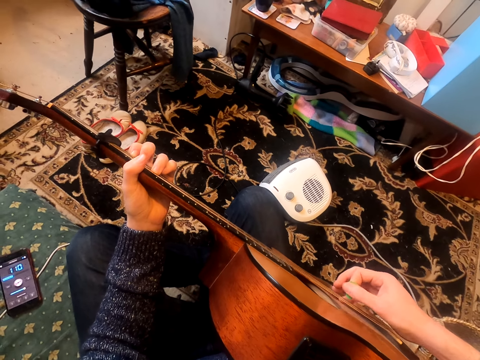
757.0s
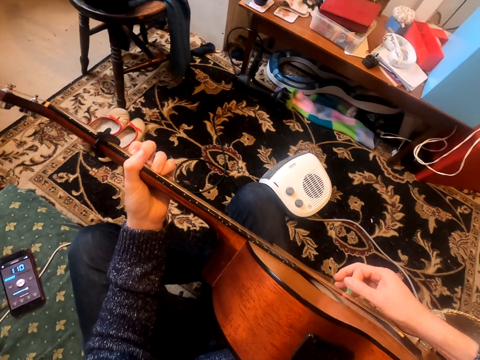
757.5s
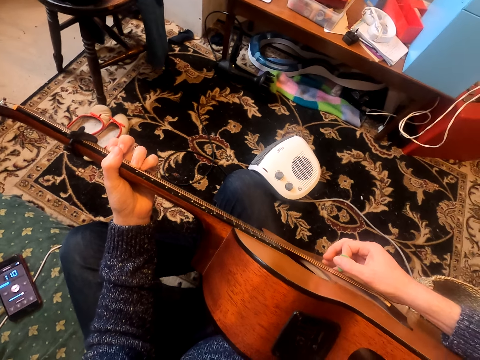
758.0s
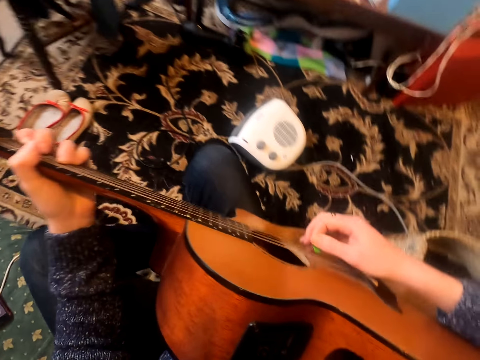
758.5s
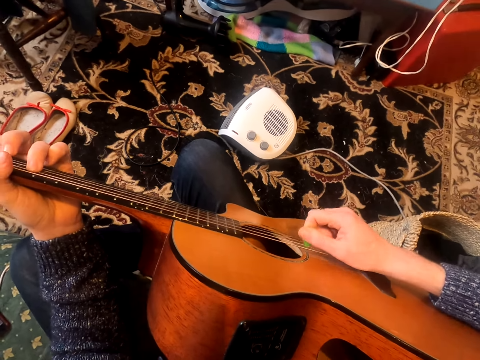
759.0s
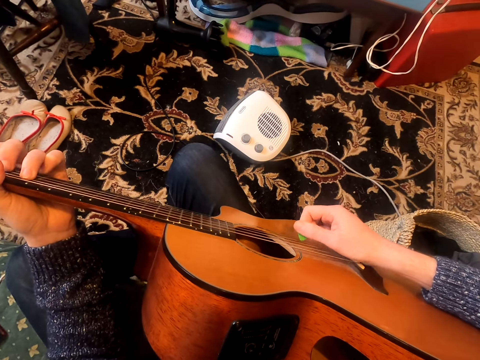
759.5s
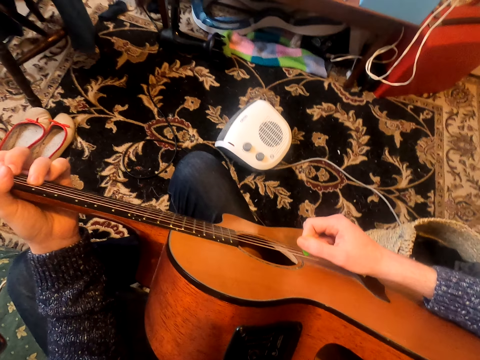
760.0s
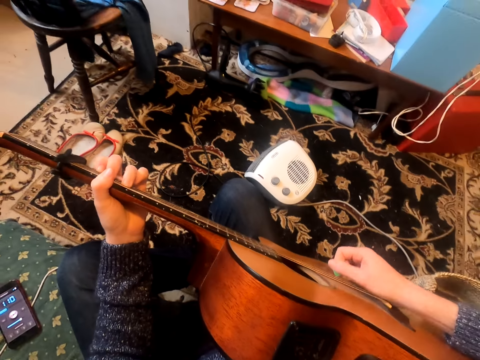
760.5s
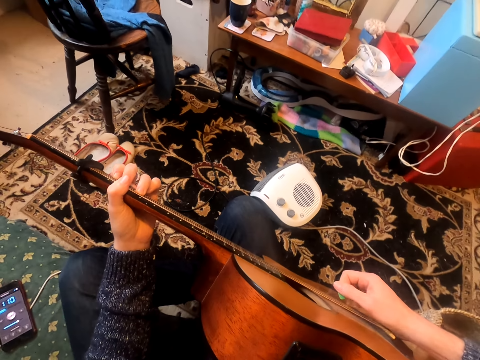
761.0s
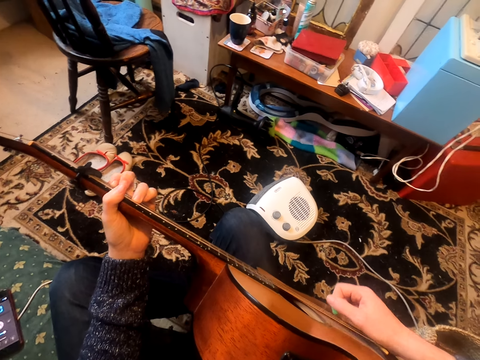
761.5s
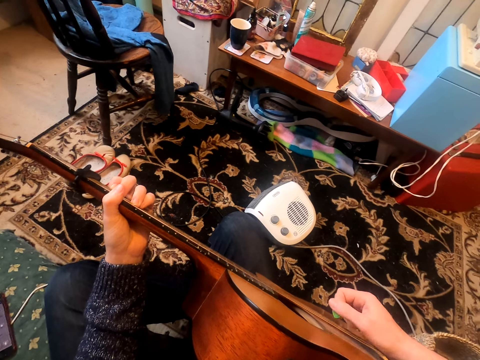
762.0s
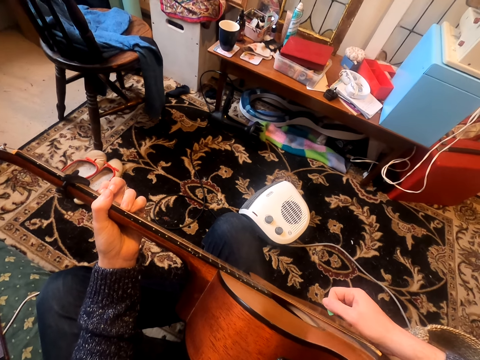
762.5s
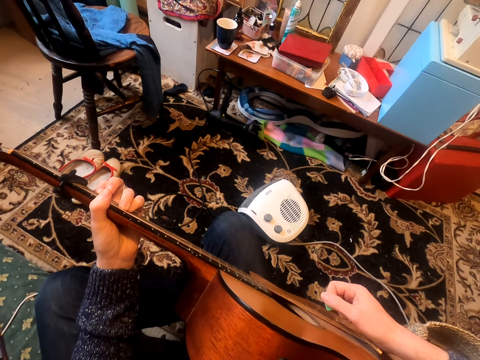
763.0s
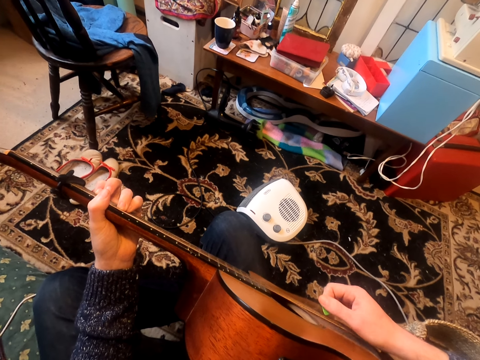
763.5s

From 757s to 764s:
The camera wearer moves his head.

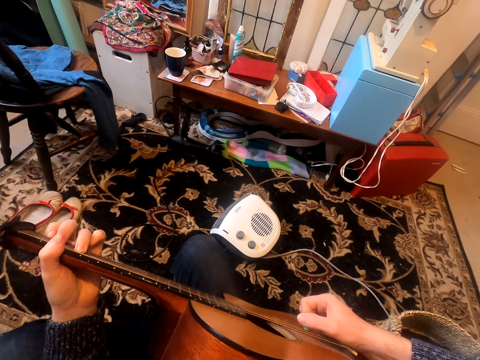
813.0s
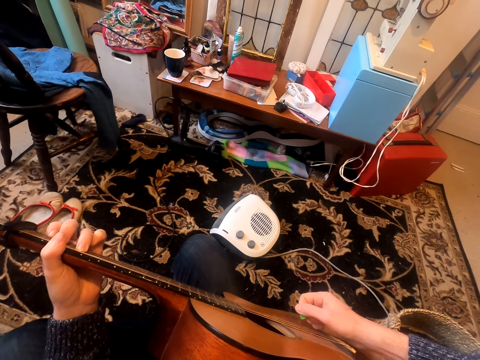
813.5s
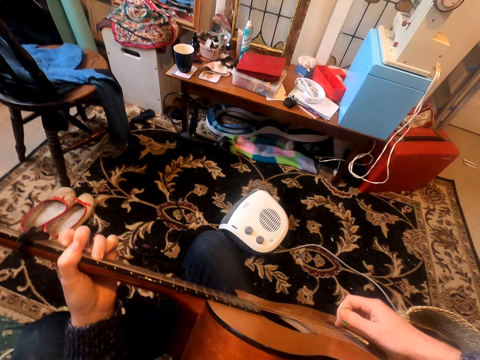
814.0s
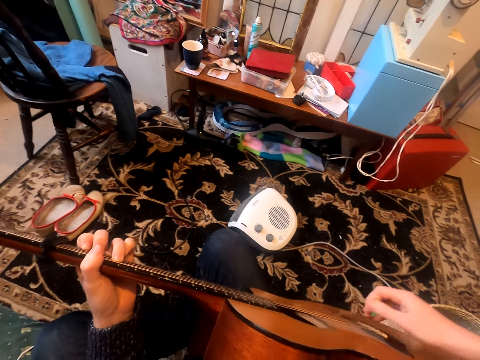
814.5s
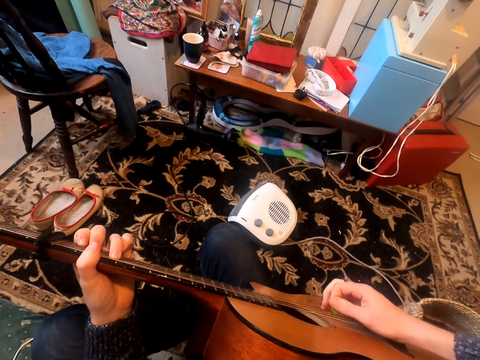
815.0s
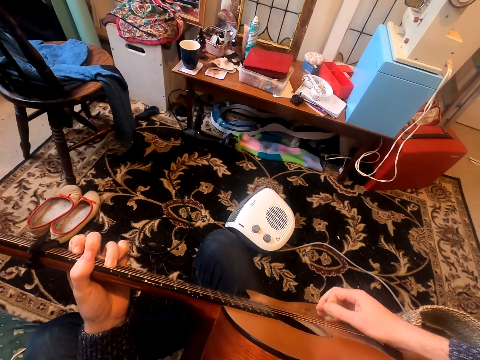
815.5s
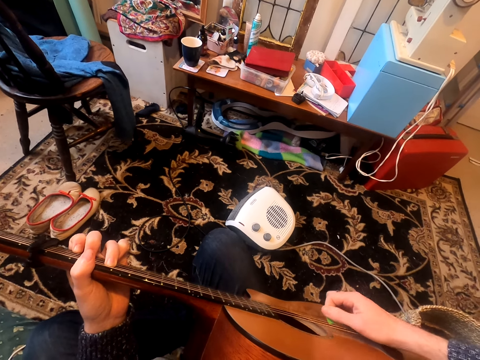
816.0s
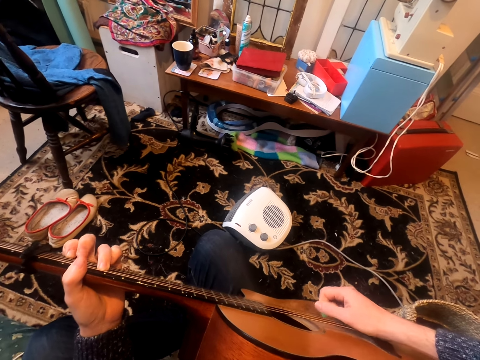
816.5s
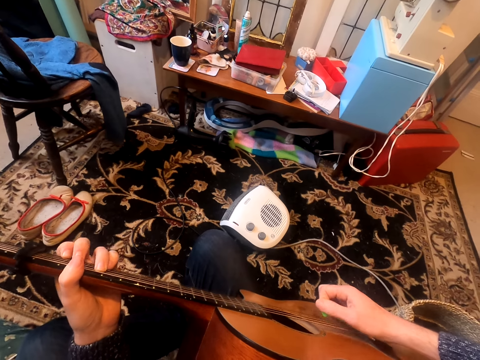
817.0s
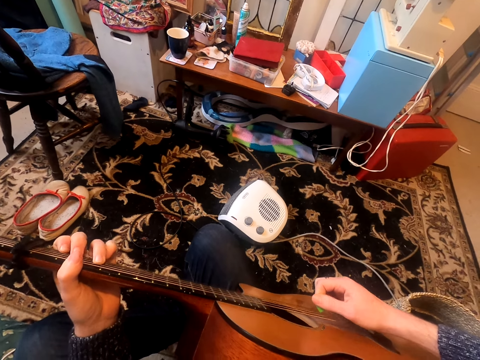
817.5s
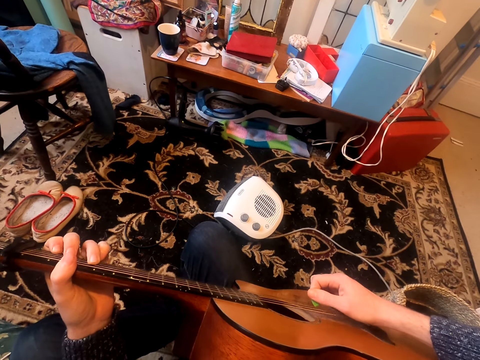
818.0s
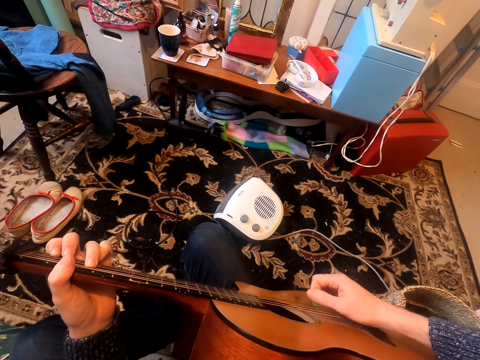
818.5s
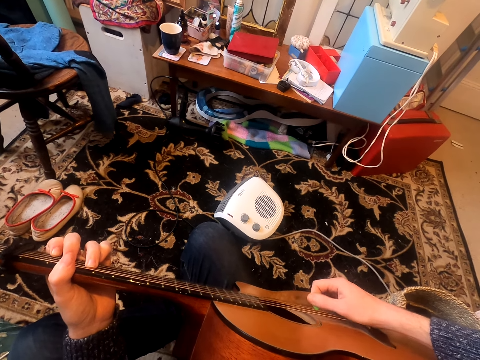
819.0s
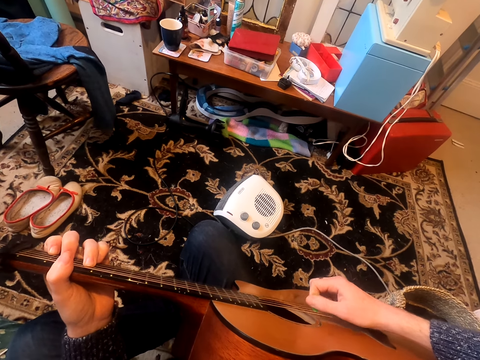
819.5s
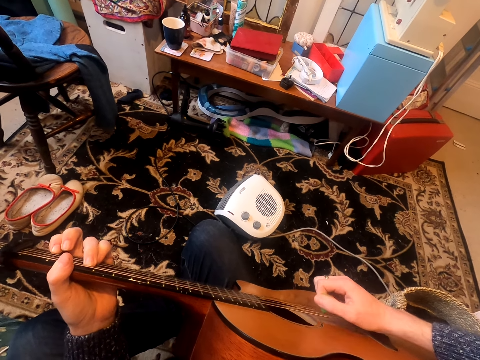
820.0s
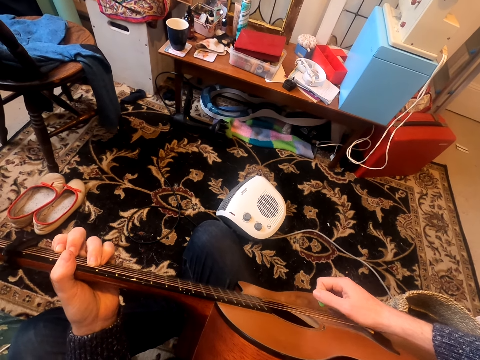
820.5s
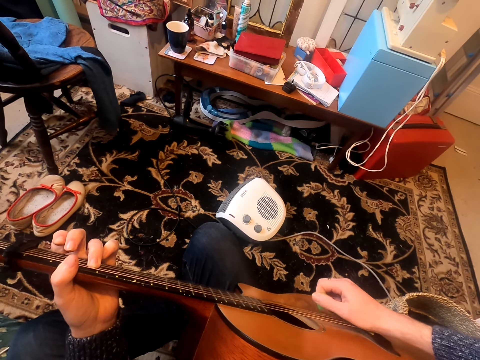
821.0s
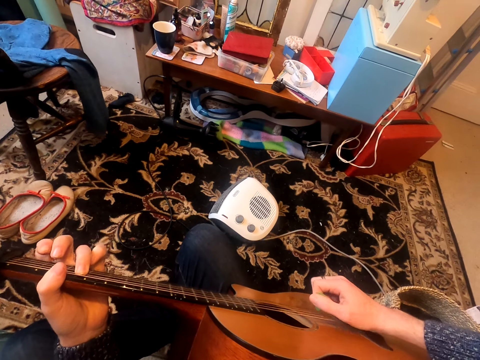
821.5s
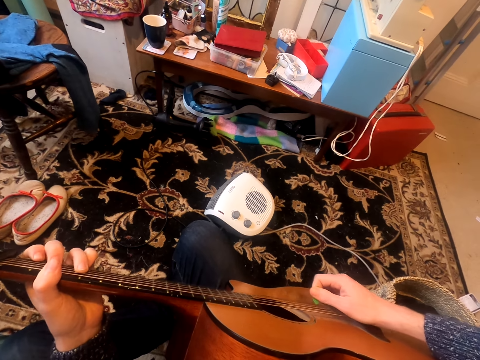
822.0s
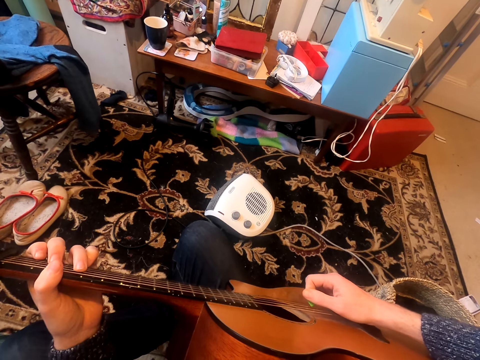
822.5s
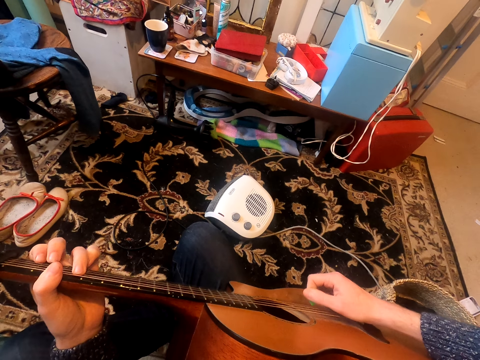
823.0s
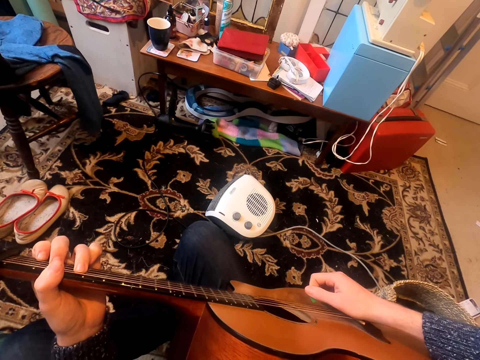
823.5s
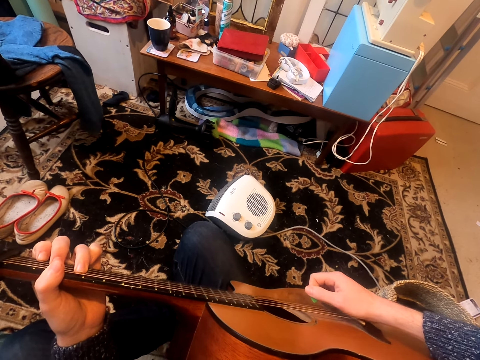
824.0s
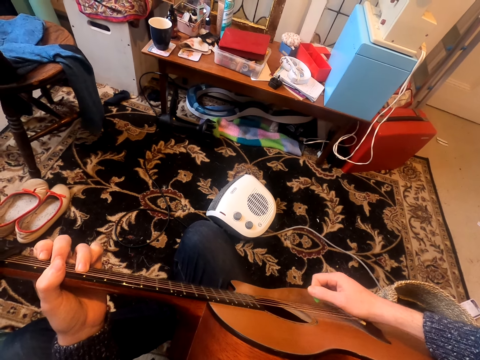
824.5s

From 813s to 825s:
The camera wearer moves his right hand. He plays a guitar.

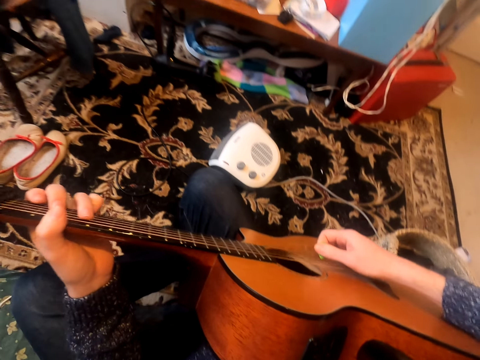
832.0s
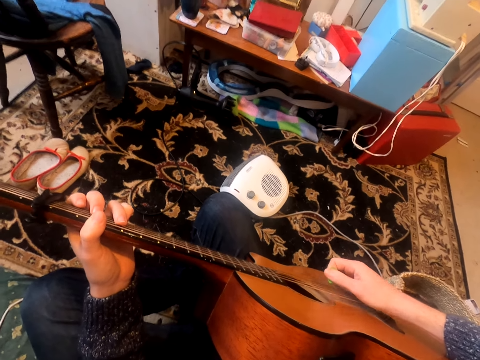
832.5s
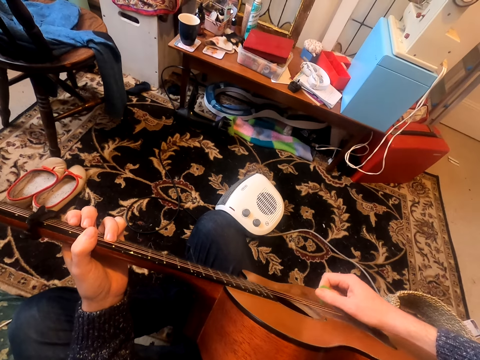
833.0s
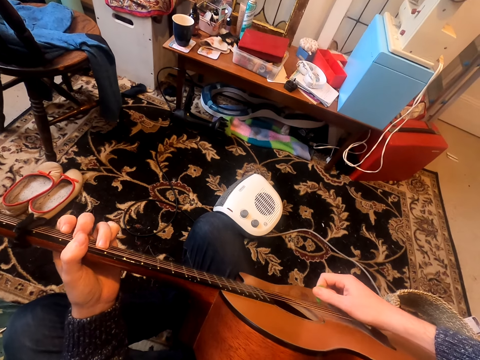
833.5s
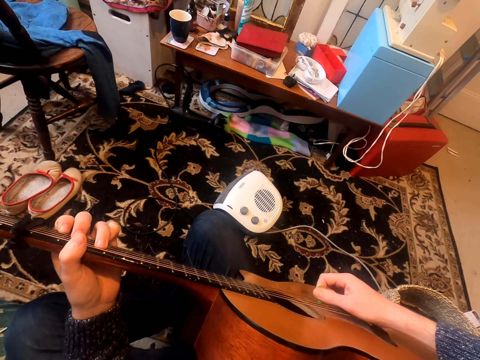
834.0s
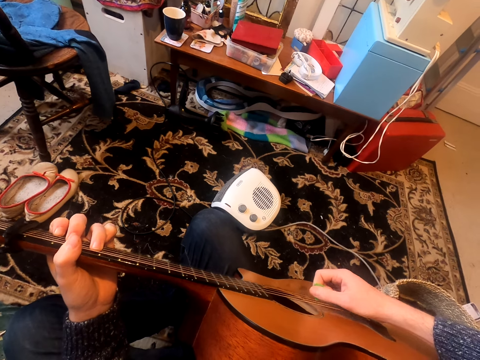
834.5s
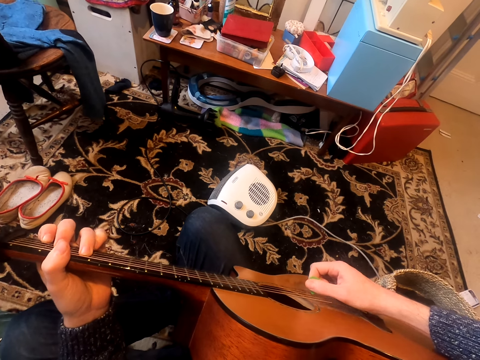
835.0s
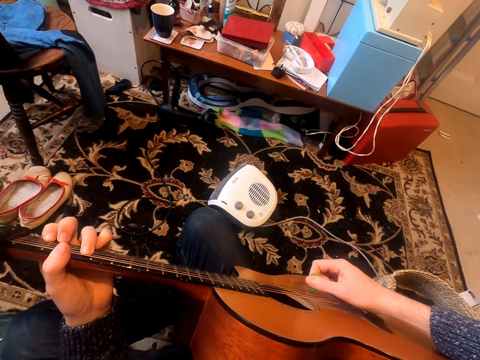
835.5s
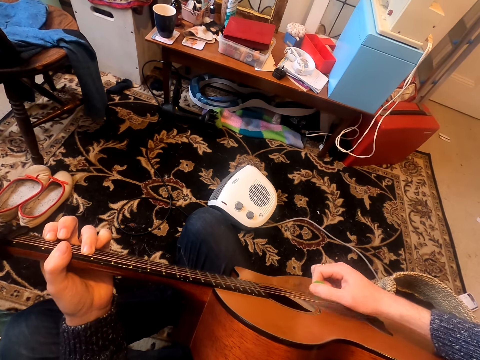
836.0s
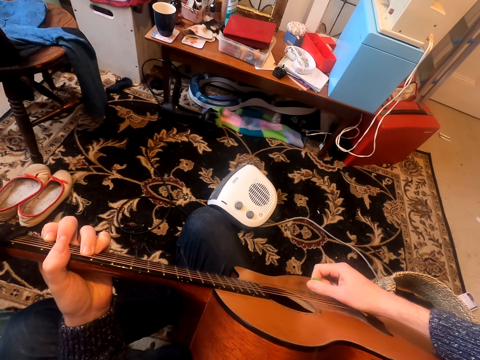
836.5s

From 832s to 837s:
The camera wearer moves their head around.

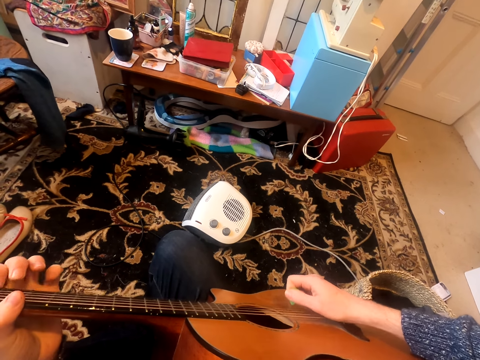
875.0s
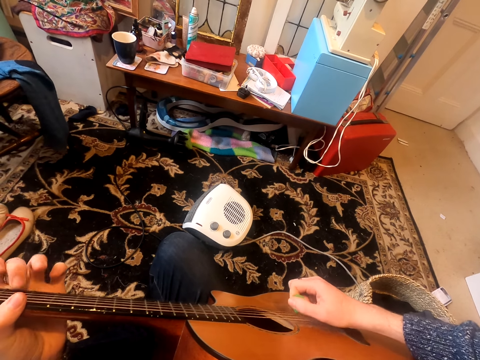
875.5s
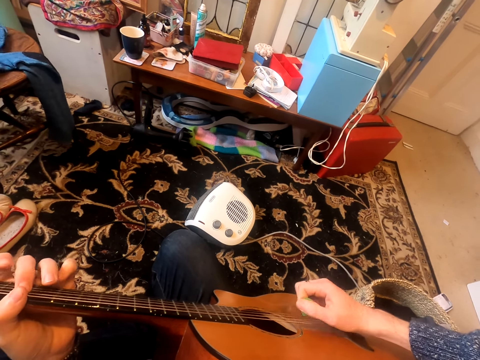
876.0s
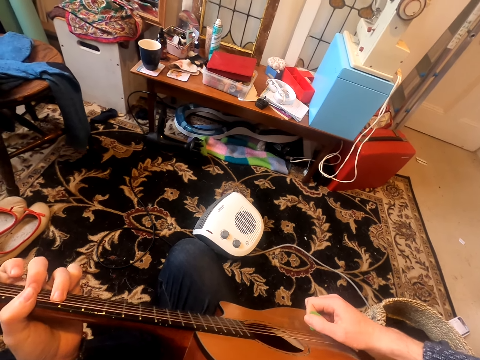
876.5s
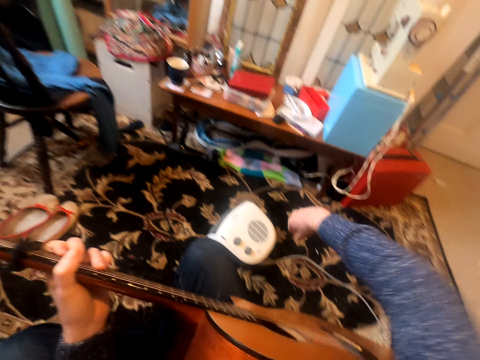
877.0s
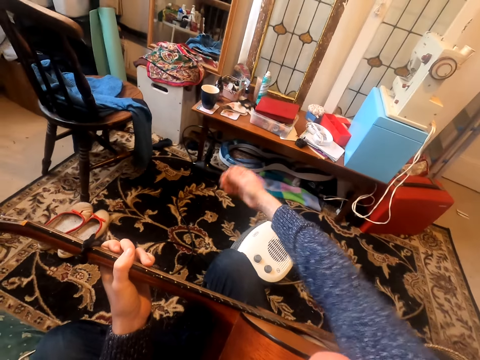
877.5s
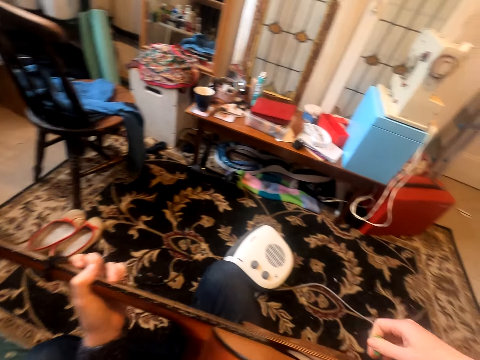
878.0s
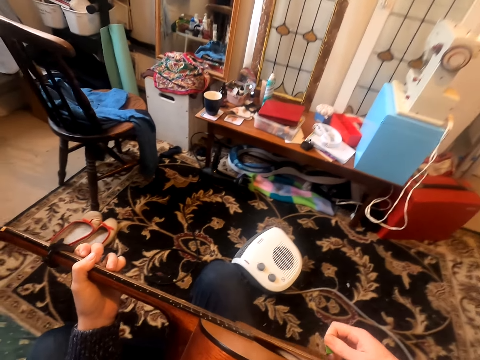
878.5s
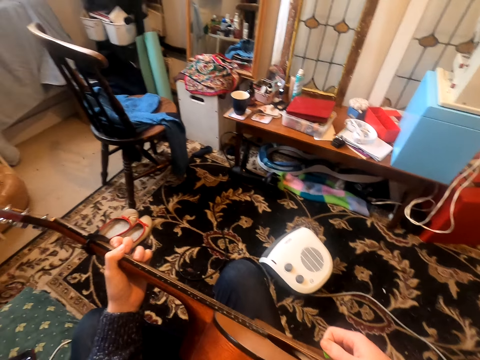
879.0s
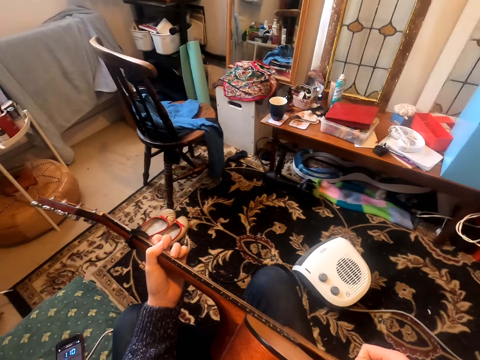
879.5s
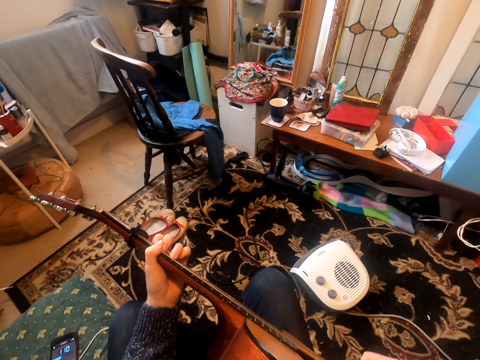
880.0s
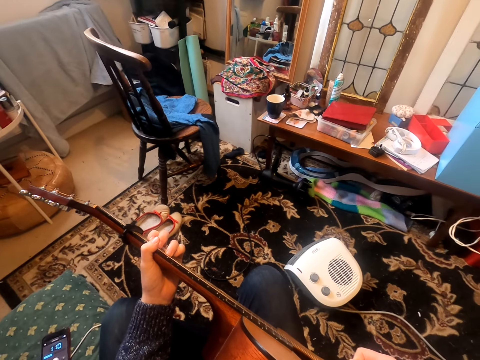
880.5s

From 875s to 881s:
The camera wearer stretches his hand. He plays a guitar.
